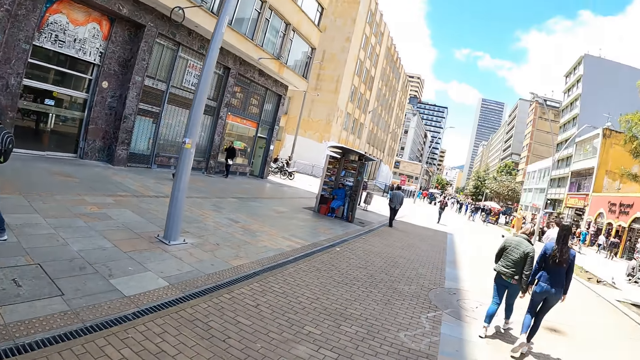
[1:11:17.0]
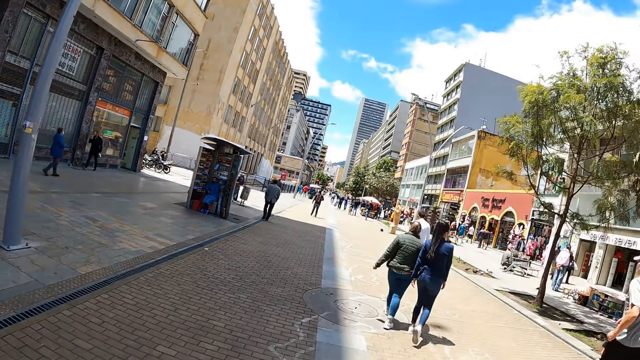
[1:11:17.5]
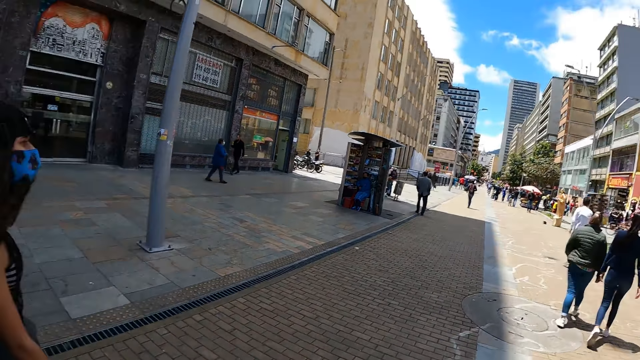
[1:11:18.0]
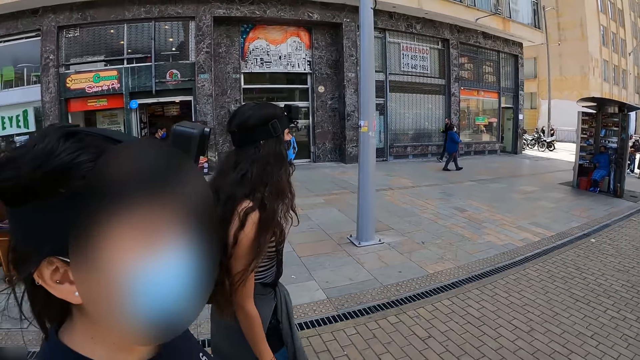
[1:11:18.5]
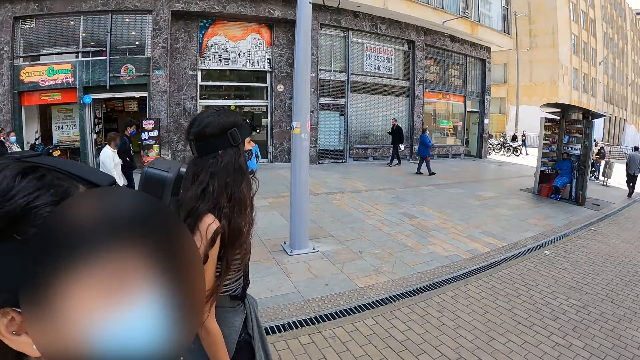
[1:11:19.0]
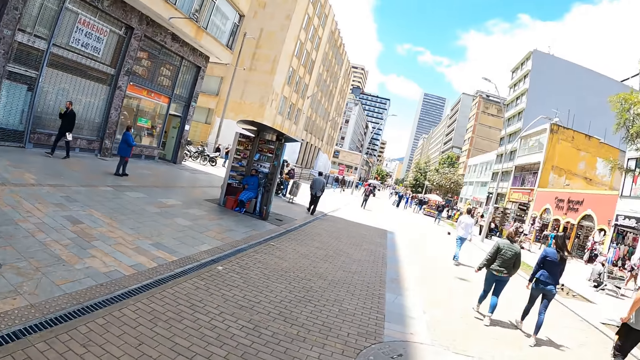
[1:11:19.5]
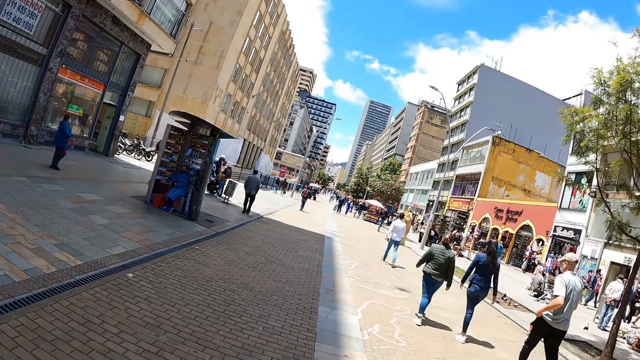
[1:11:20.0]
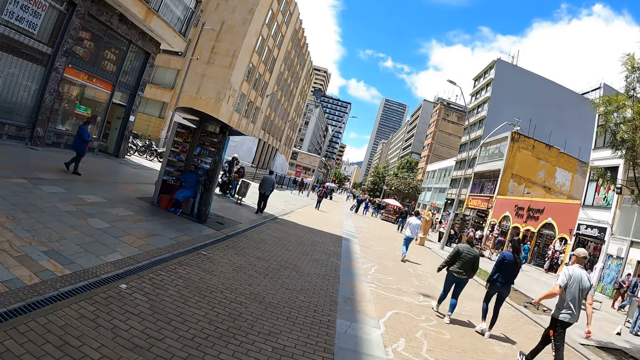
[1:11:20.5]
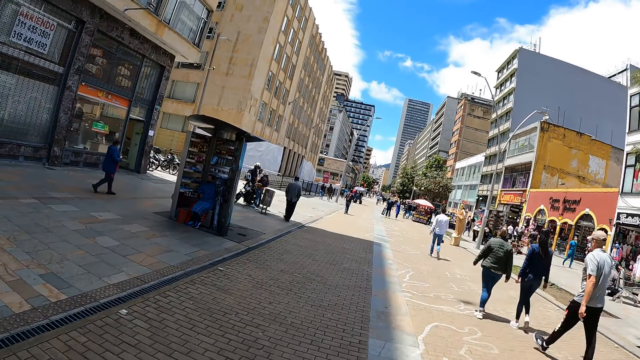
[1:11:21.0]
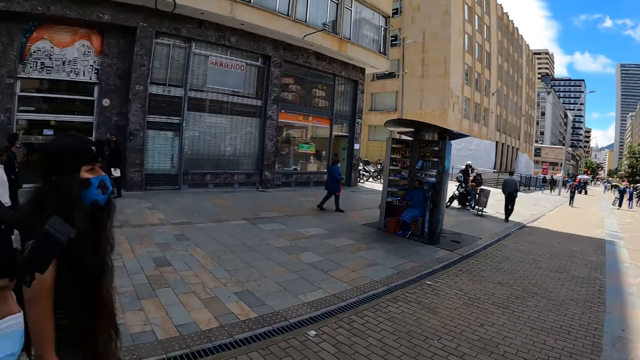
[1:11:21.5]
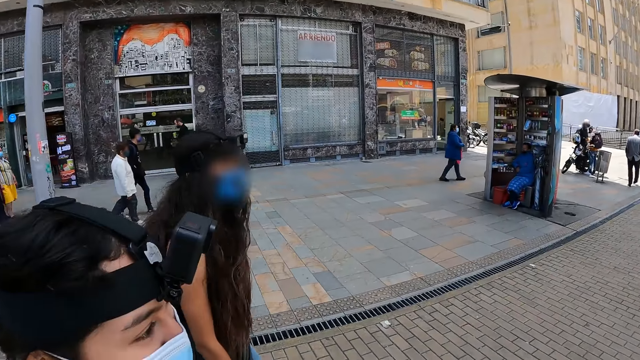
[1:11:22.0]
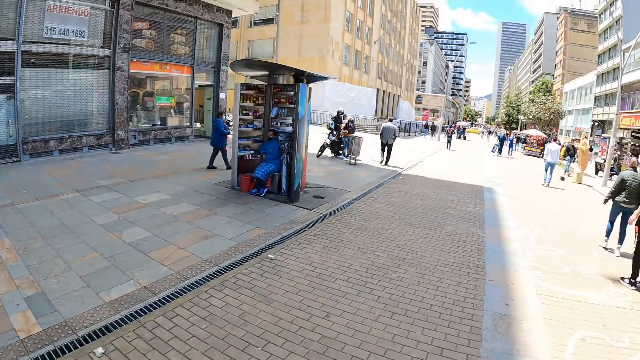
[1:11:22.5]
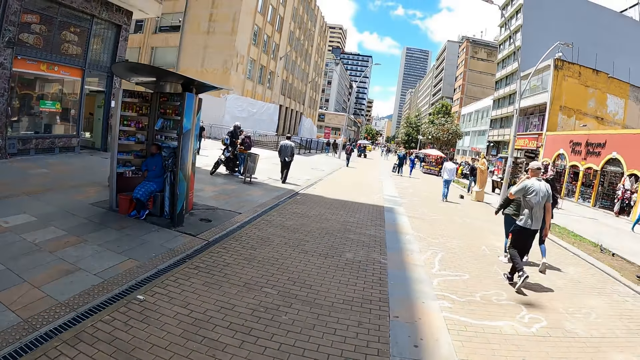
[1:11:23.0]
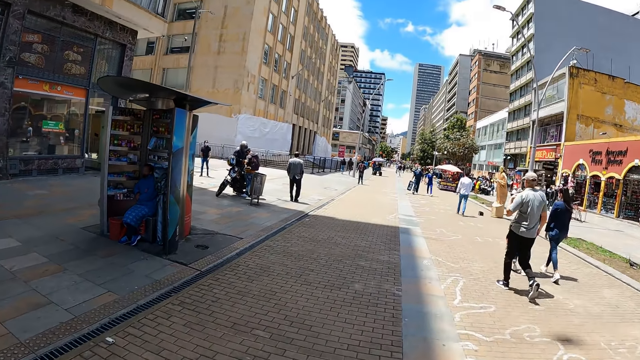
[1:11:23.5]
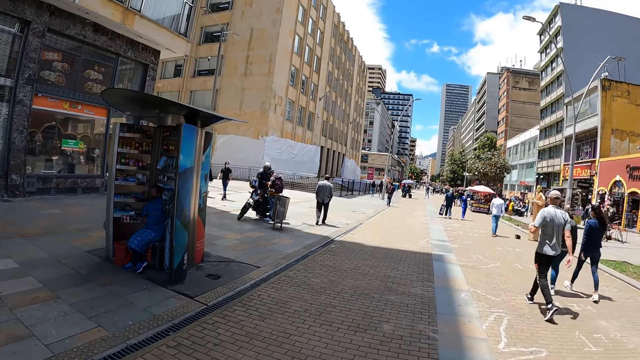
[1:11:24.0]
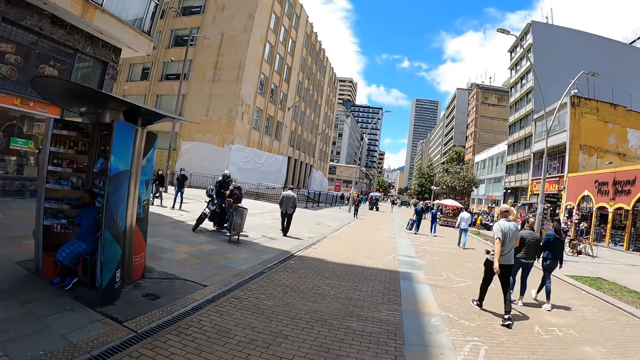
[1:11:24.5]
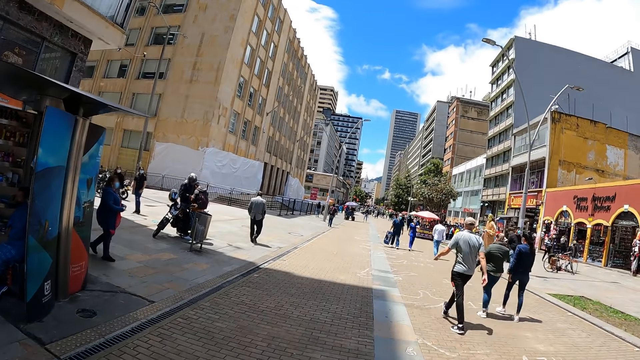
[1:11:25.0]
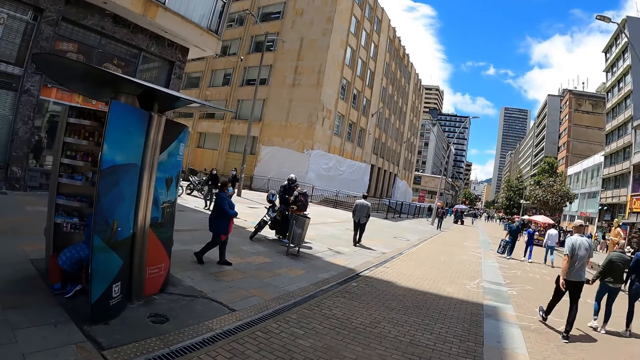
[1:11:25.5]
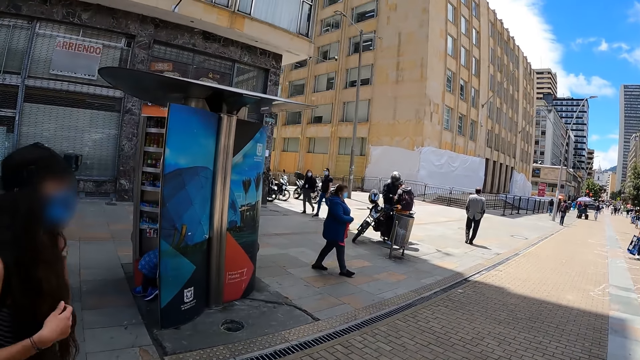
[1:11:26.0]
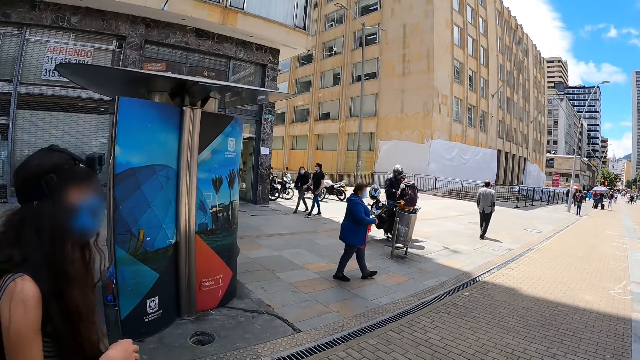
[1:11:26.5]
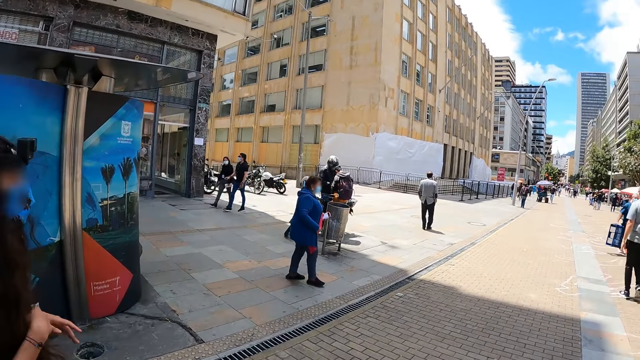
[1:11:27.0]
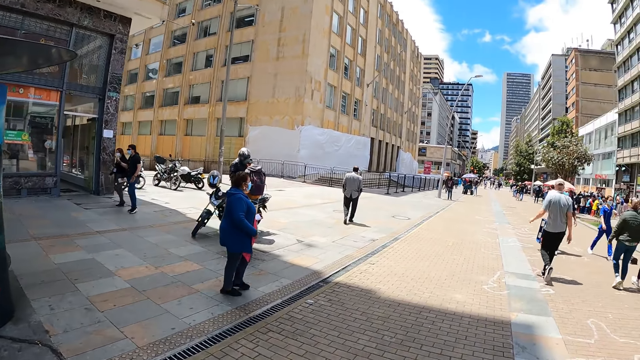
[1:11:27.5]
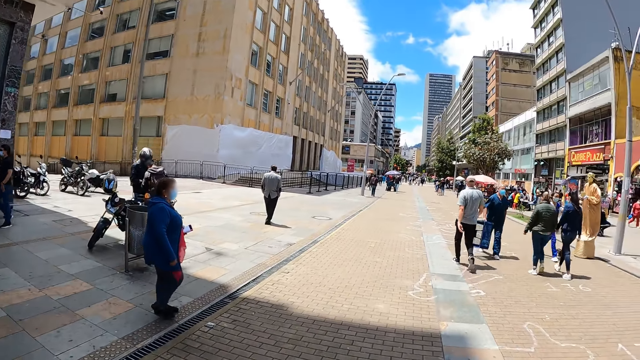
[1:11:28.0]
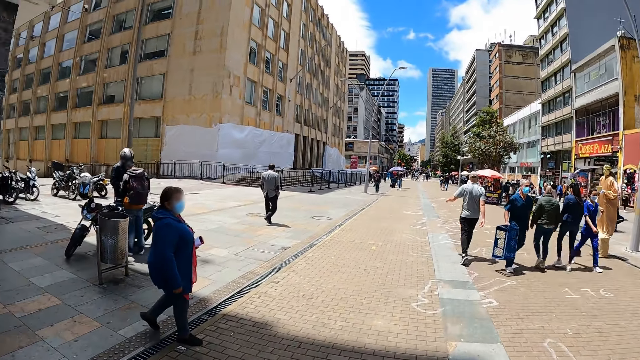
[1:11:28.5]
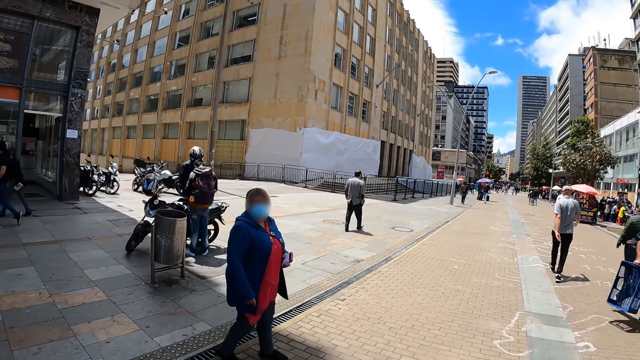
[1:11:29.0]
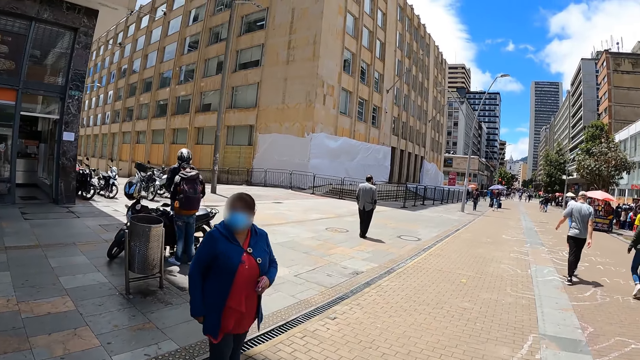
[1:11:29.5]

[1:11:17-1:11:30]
The camera wearer turns around. A woman walks along another woman. The camera wearer turns around. They walk around. The woman walks along the other woman.

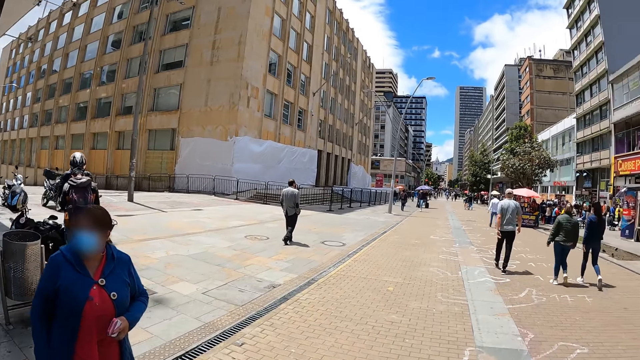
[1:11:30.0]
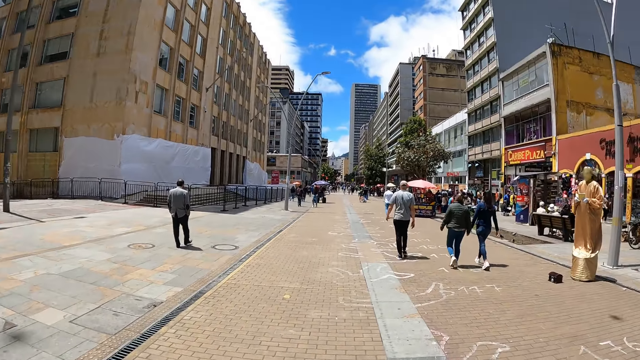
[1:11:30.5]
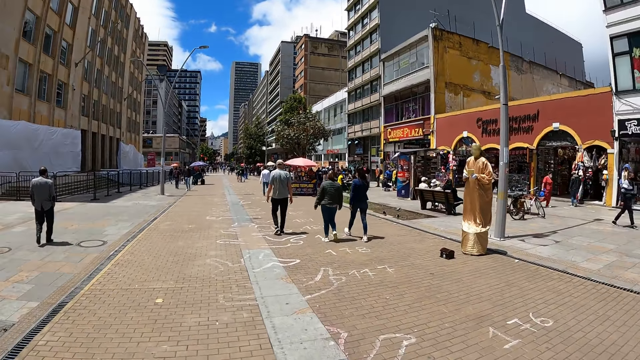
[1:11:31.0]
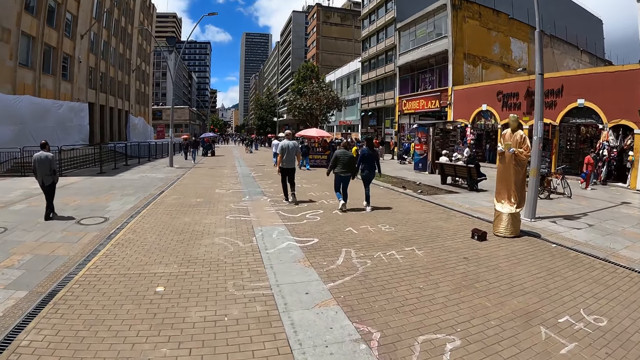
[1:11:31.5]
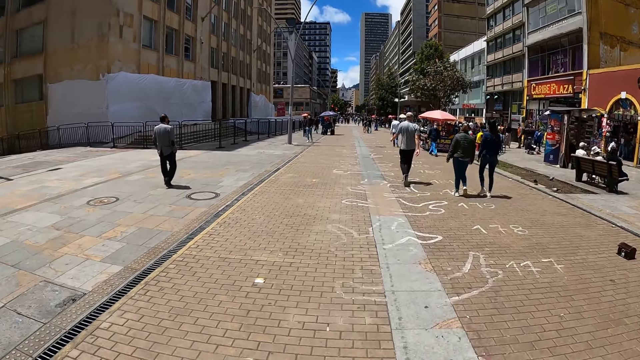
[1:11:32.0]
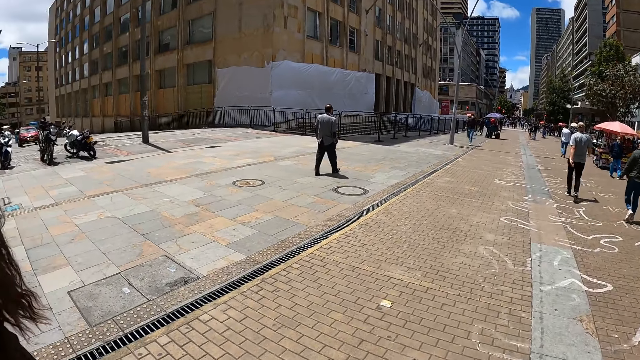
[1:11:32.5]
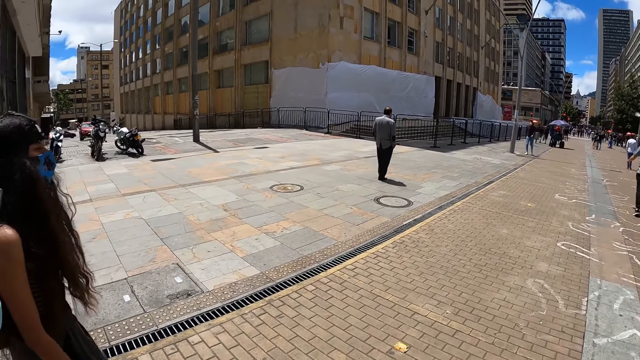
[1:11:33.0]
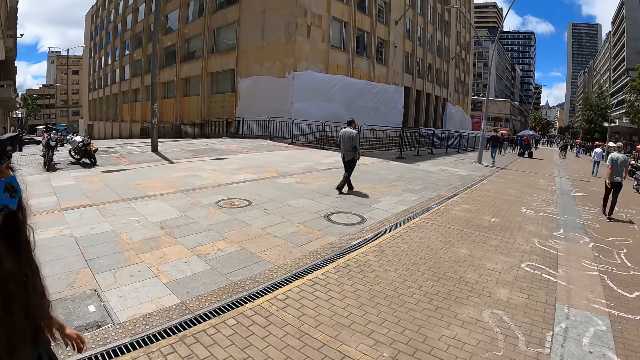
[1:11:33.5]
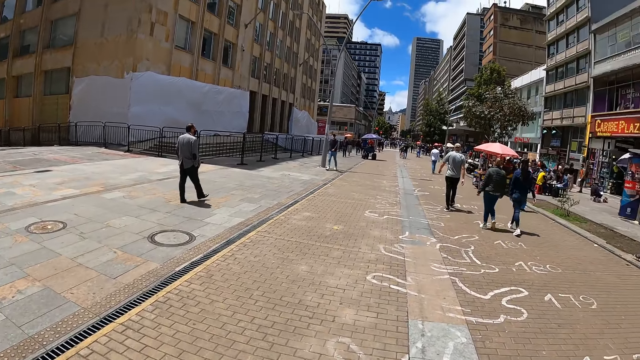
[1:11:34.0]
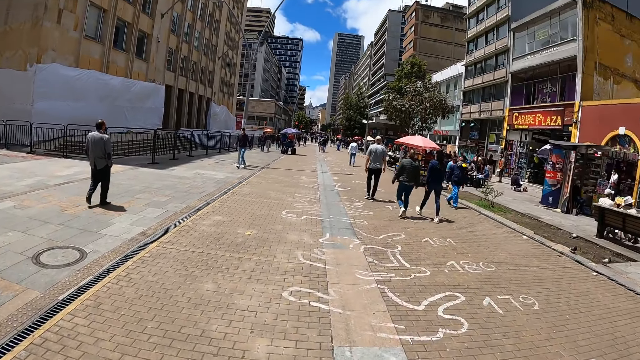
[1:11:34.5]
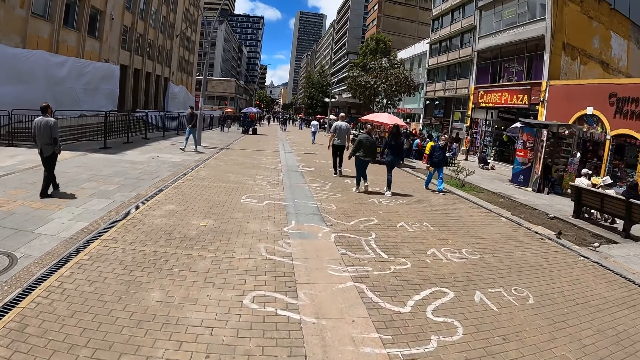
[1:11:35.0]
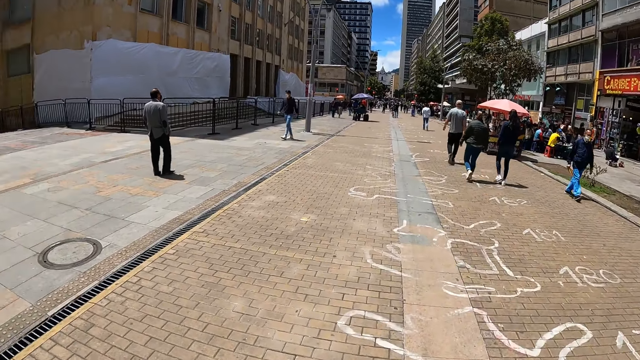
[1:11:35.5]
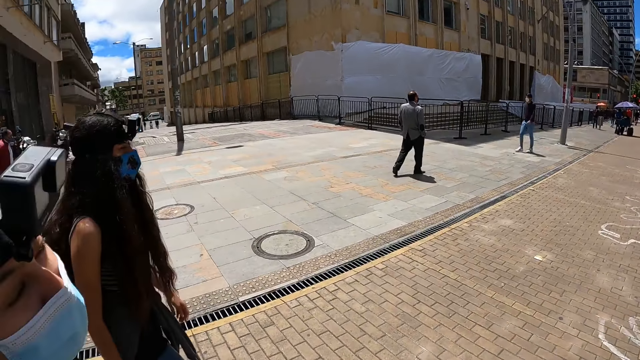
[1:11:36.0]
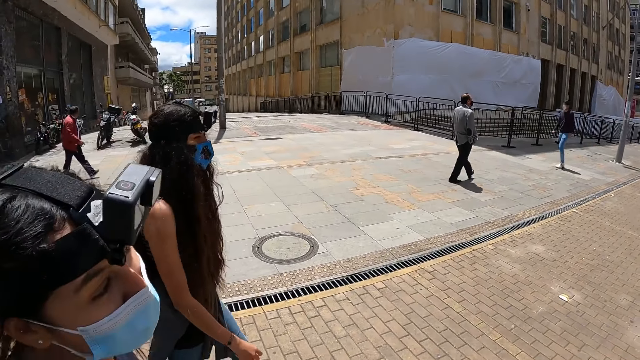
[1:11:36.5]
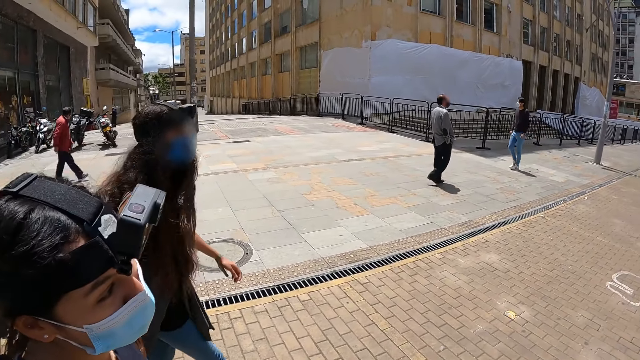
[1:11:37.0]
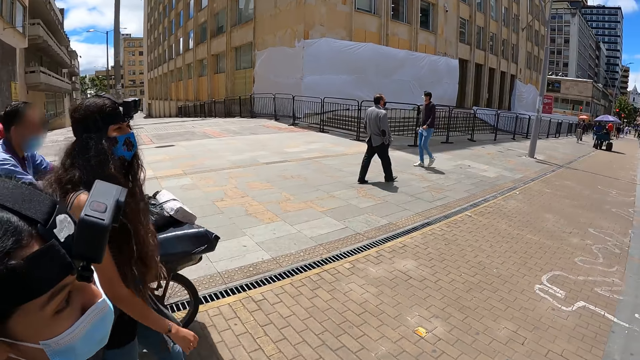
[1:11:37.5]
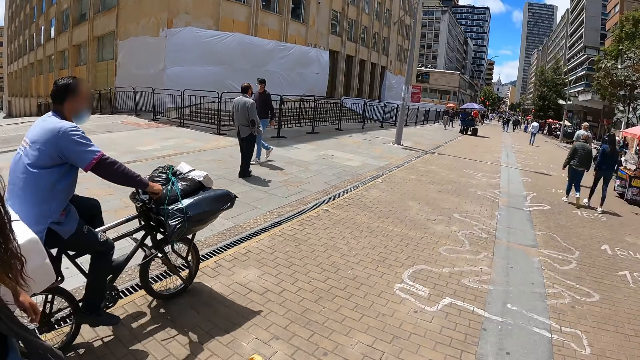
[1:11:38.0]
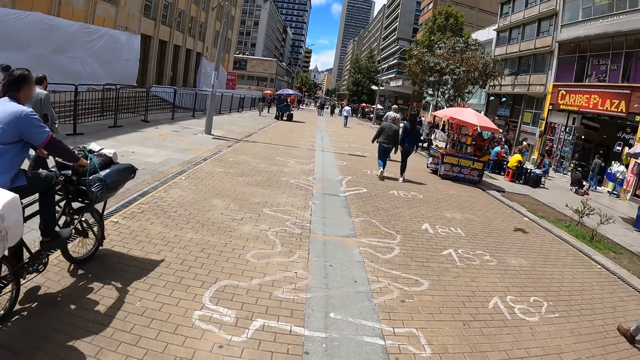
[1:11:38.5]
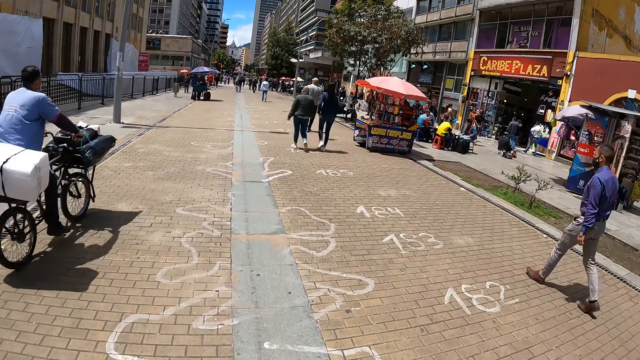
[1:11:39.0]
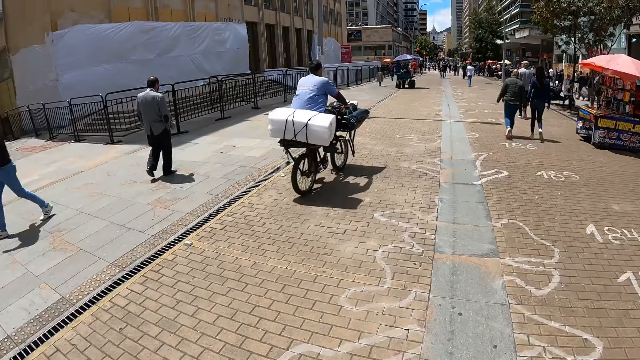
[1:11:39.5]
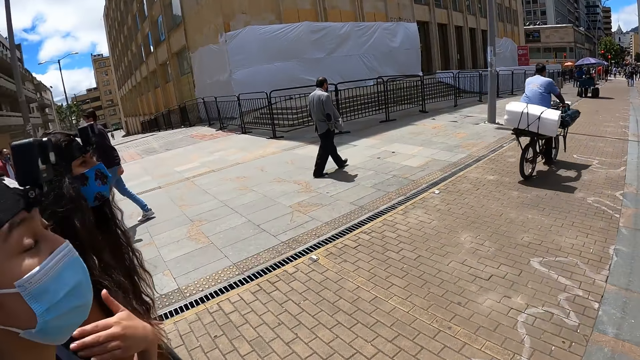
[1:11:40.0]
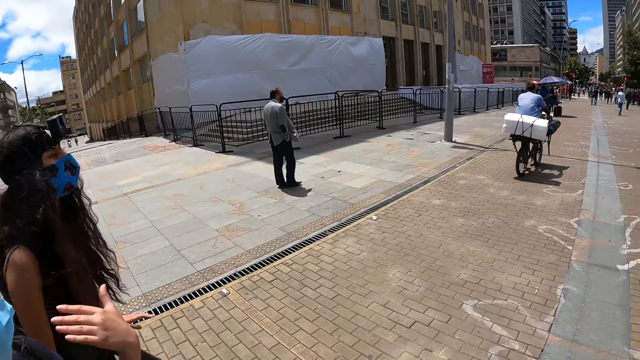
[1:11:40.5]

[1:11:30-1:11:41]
The camera wearer turns around. A woman walks along another woman. The camera wearer turns around. The woman walks along the other woman. The camera wearer walks around.
